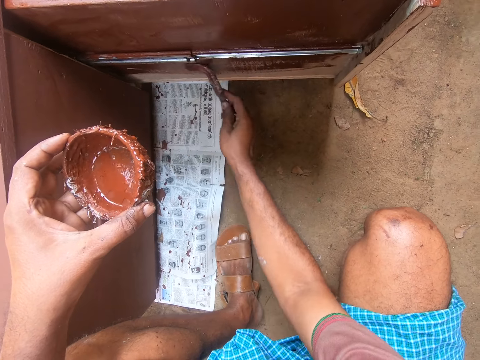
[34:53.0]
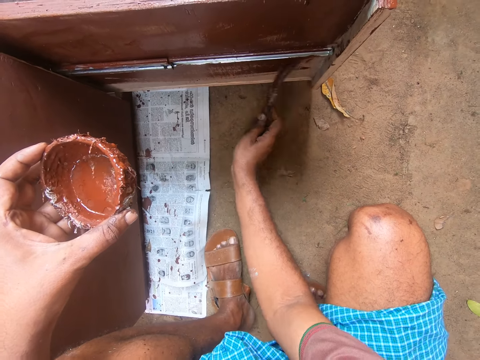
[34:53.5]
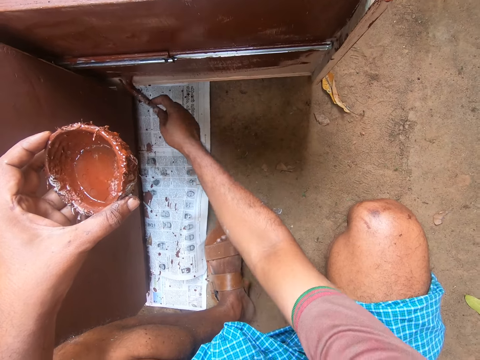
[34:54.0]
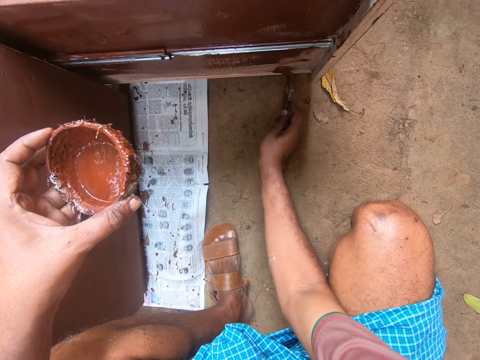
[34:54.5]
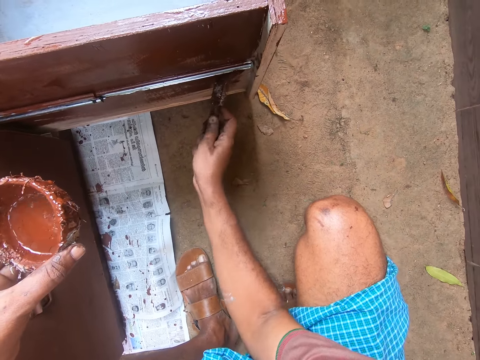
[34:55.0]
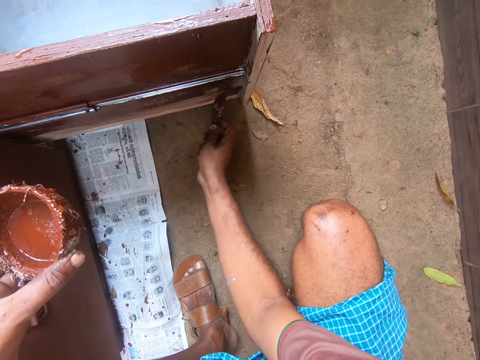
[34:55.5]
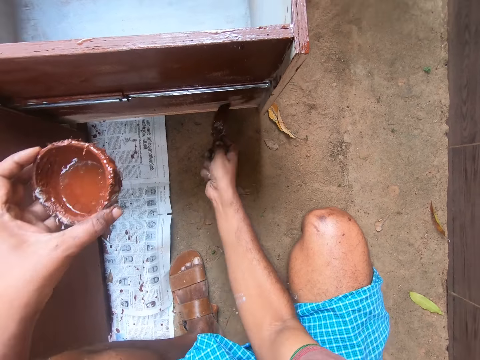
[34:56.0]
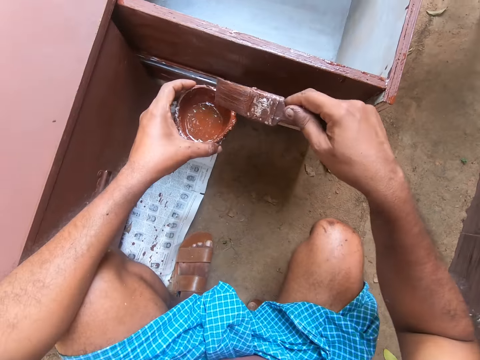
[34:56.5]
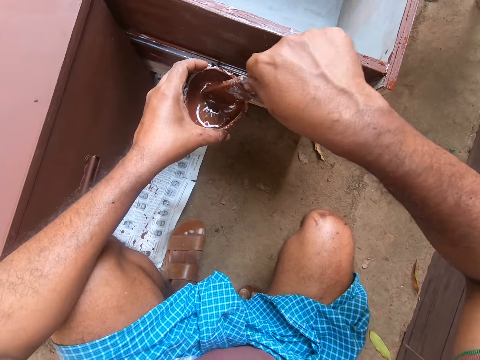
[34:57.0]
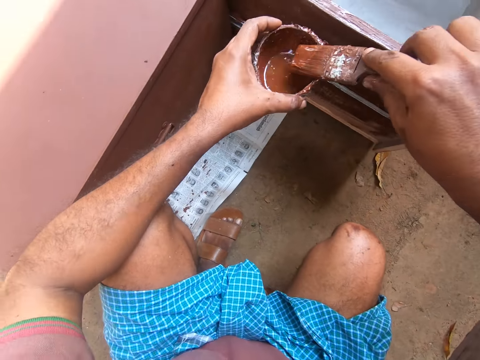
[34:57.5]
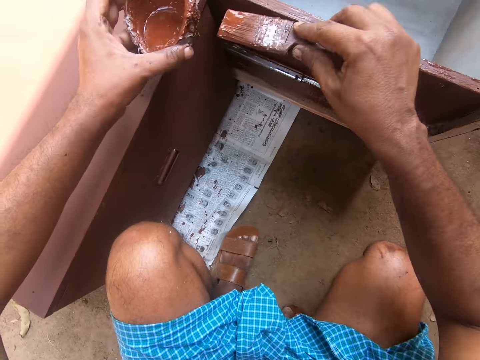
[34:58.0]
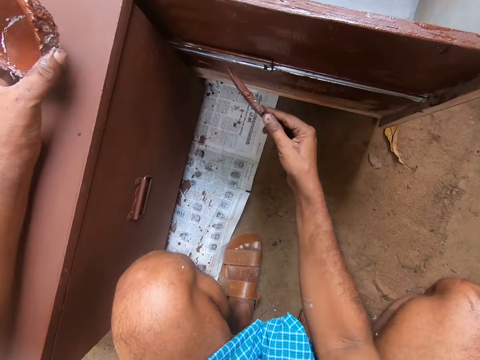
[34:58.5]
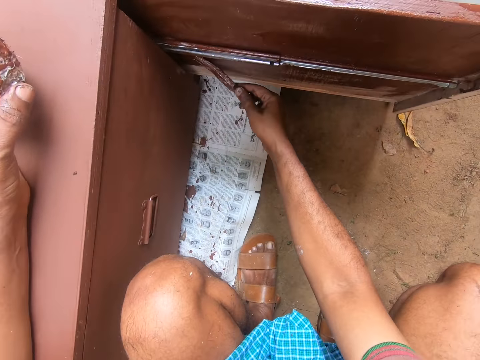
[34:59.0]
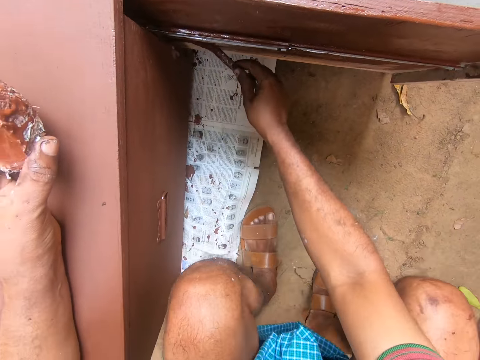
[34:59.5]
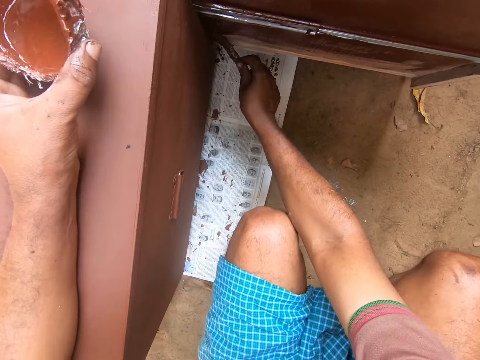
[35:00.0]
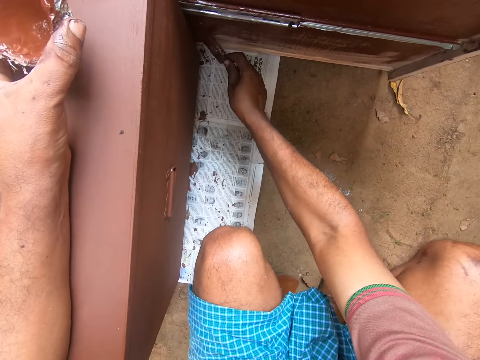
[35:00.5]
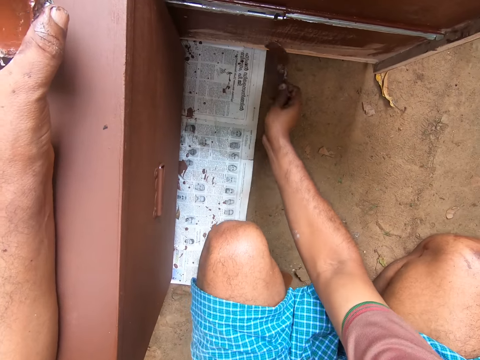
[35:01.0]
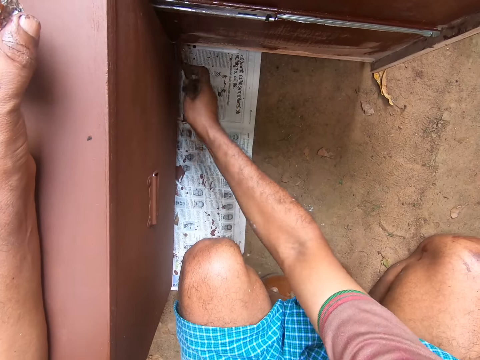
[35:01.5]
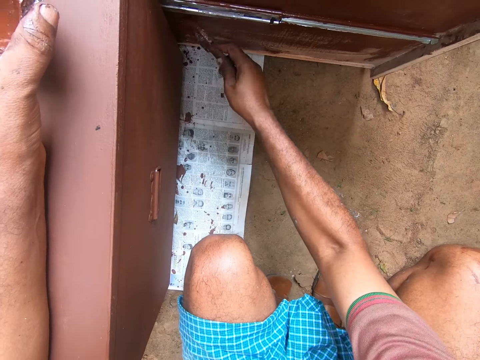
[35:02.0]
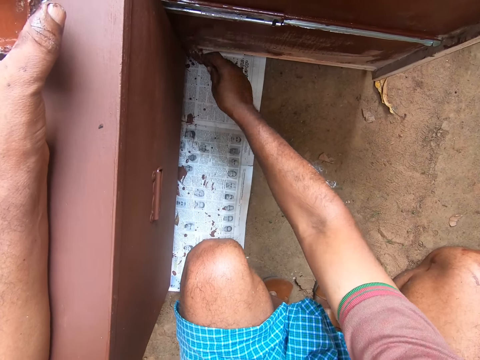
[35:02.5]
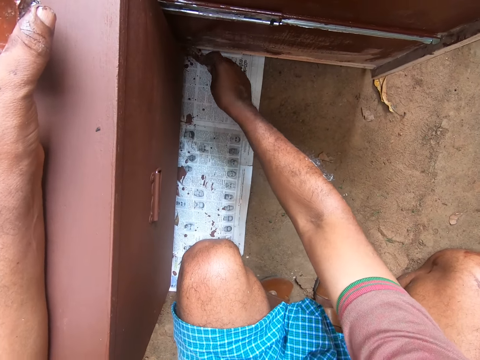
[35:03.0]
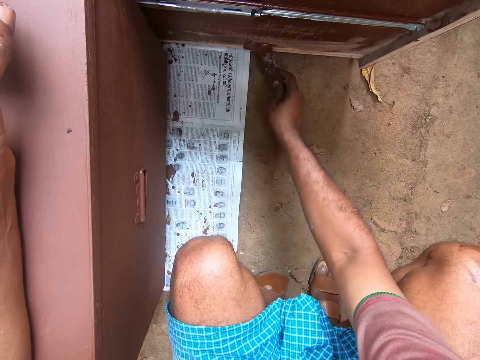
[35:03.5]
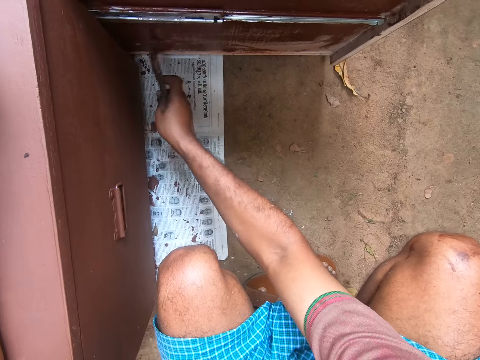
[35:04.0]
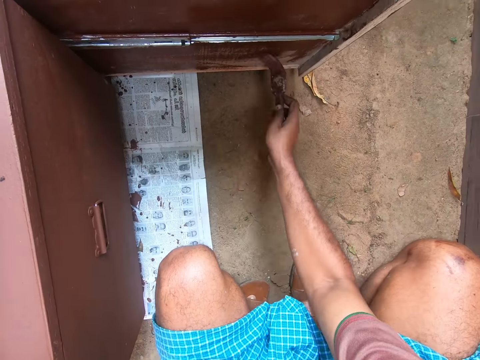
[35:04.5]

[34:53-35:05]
The camera wearer gets some paint with the paintbrush on his right hand from the paint container in his left hand. He paints the cabinet drawer with the paintbrush in his right hand.

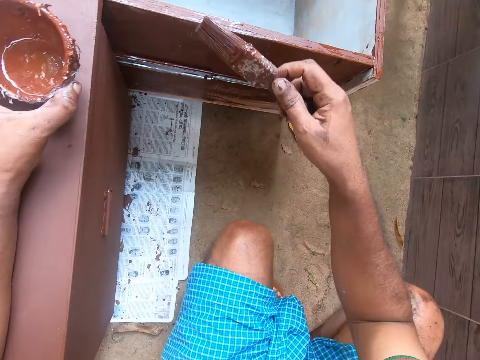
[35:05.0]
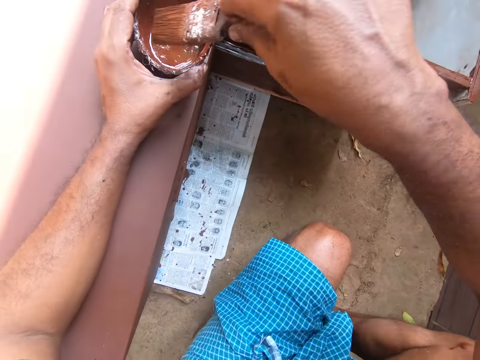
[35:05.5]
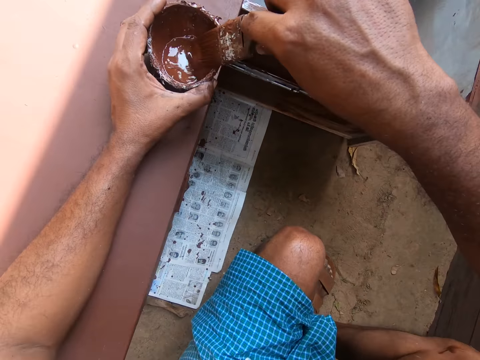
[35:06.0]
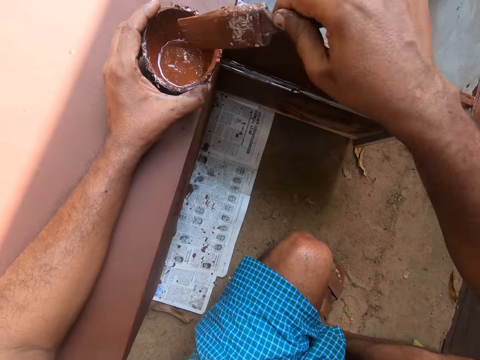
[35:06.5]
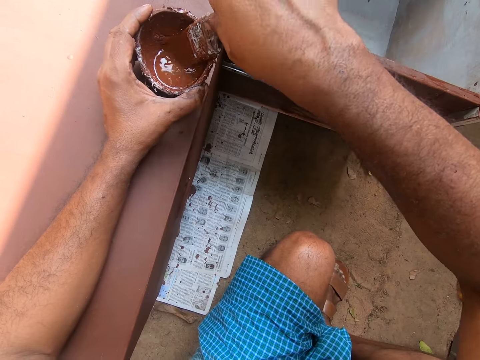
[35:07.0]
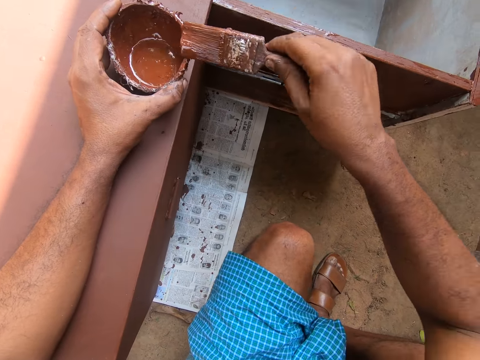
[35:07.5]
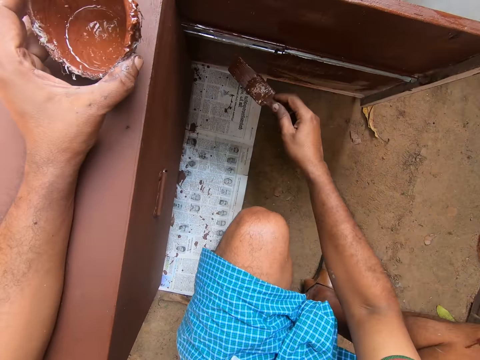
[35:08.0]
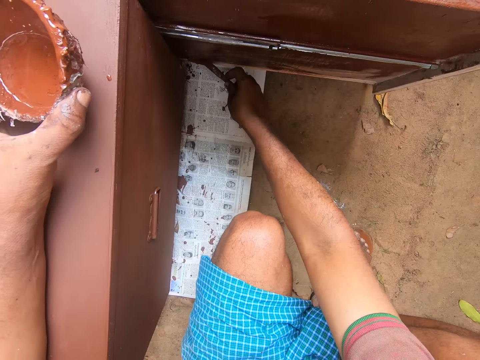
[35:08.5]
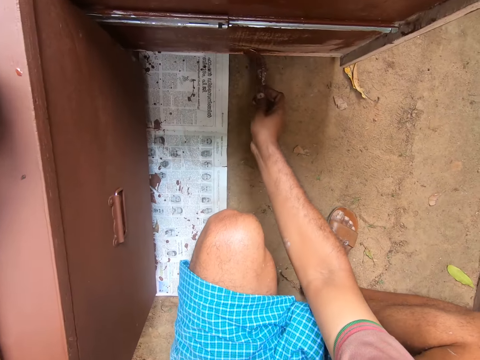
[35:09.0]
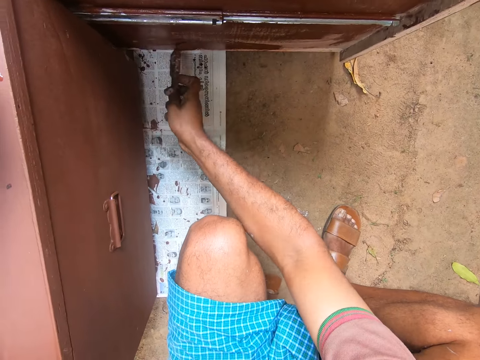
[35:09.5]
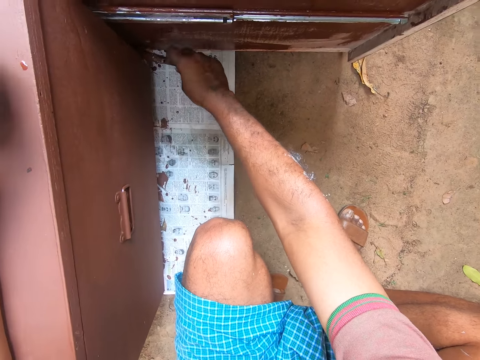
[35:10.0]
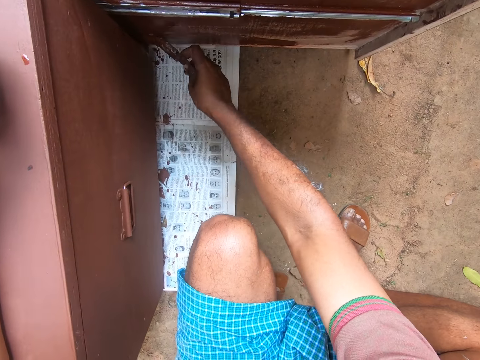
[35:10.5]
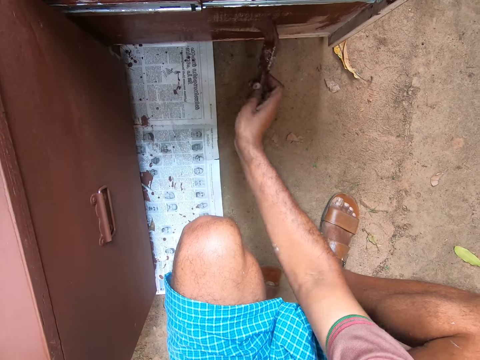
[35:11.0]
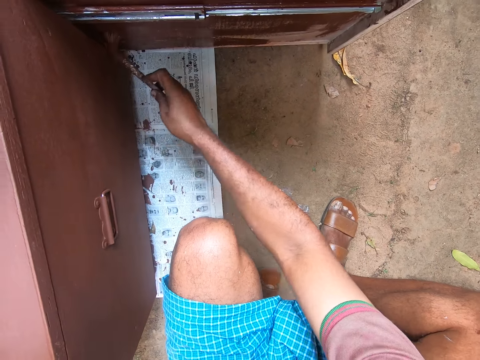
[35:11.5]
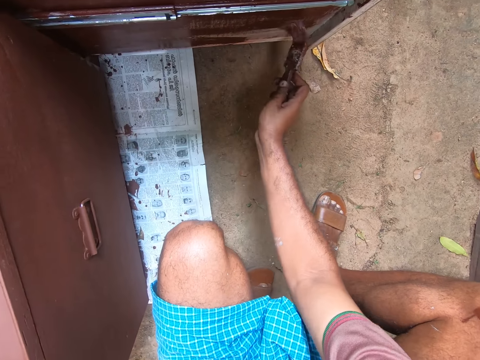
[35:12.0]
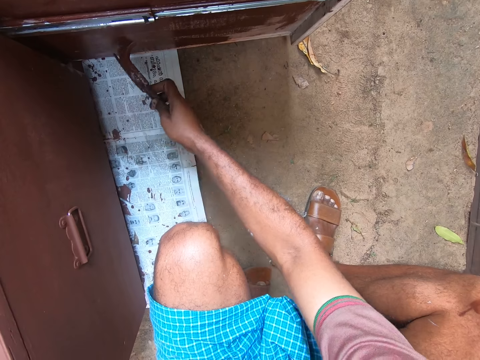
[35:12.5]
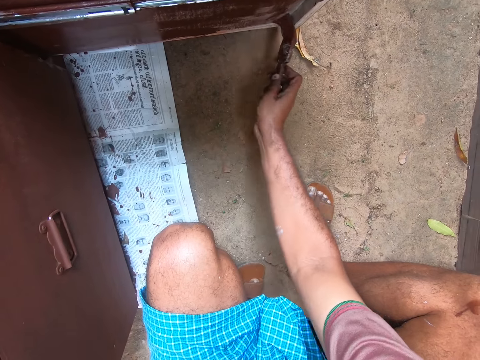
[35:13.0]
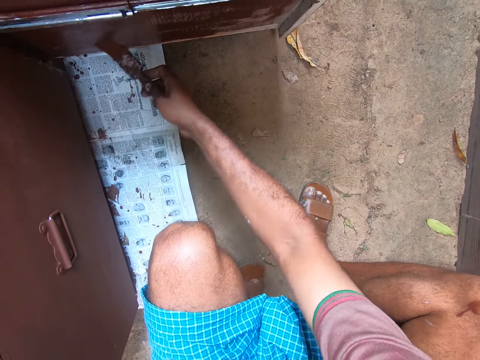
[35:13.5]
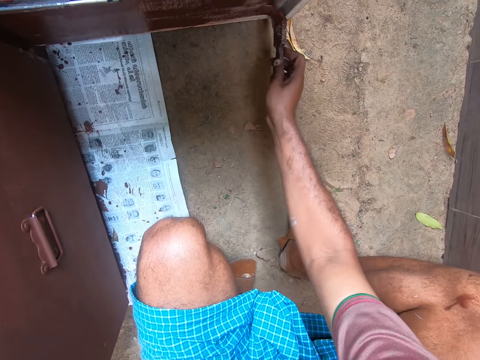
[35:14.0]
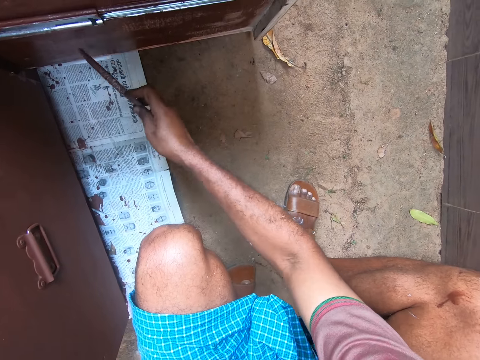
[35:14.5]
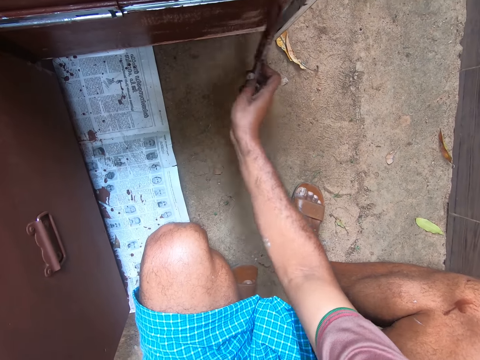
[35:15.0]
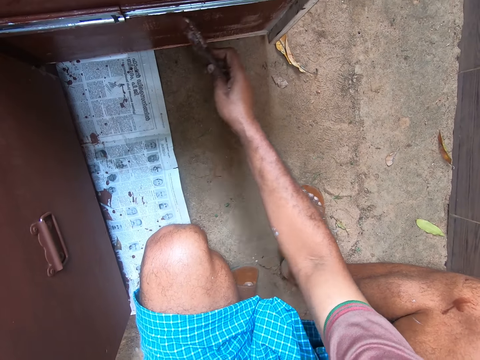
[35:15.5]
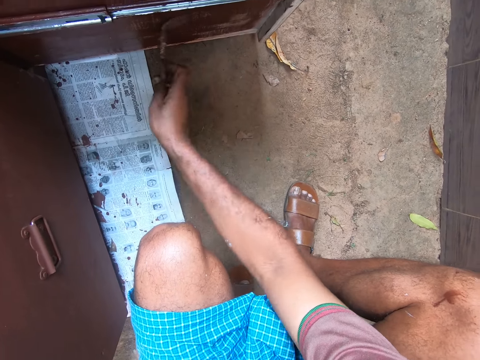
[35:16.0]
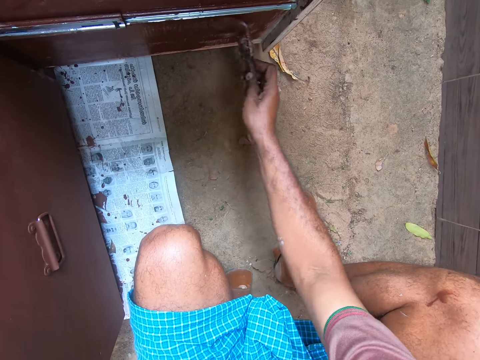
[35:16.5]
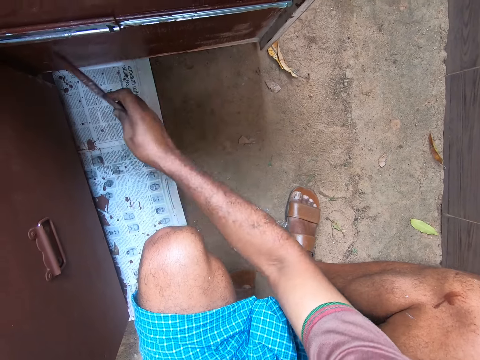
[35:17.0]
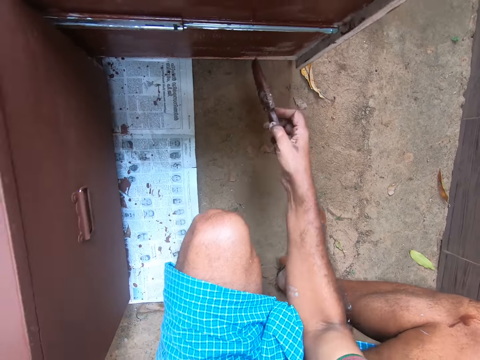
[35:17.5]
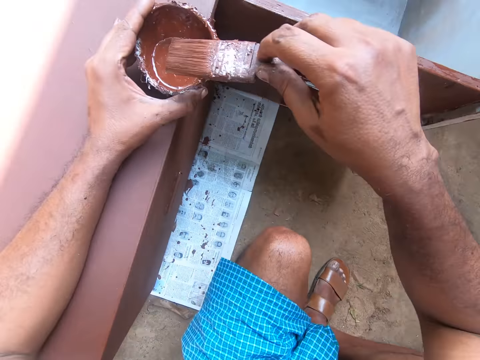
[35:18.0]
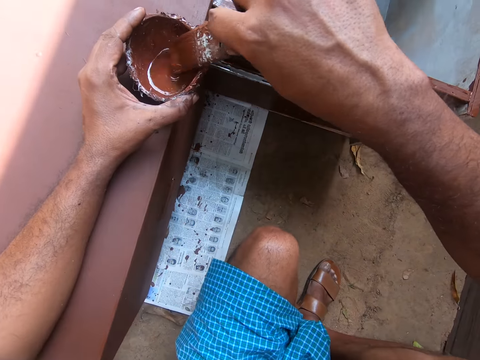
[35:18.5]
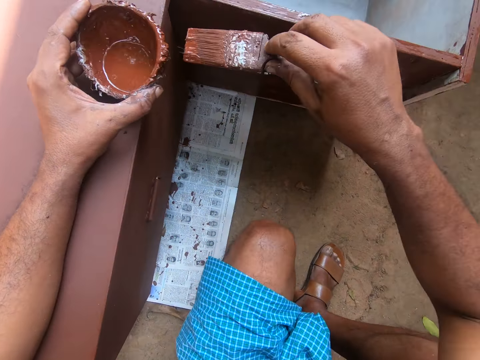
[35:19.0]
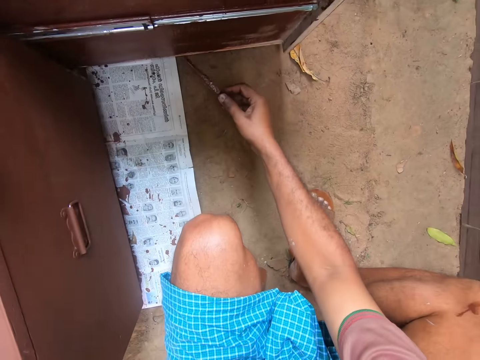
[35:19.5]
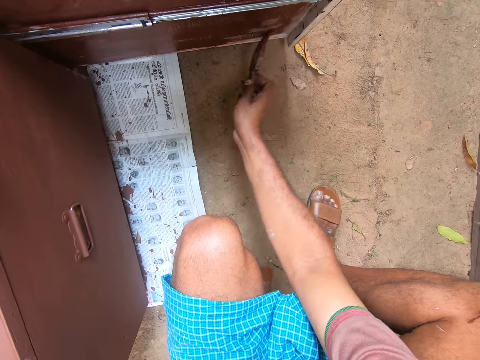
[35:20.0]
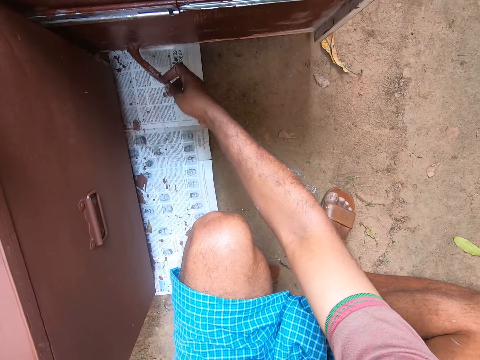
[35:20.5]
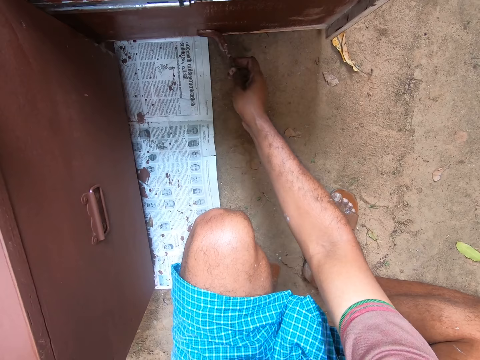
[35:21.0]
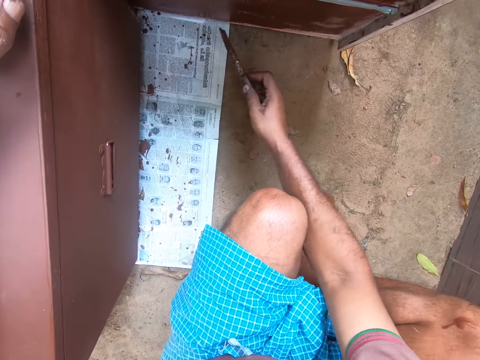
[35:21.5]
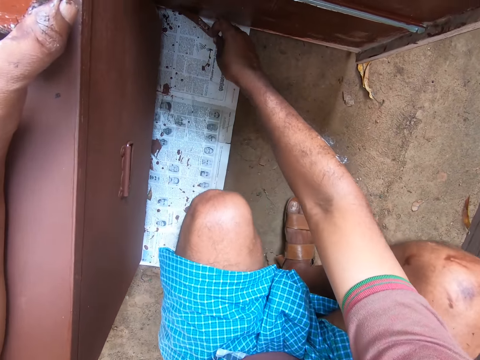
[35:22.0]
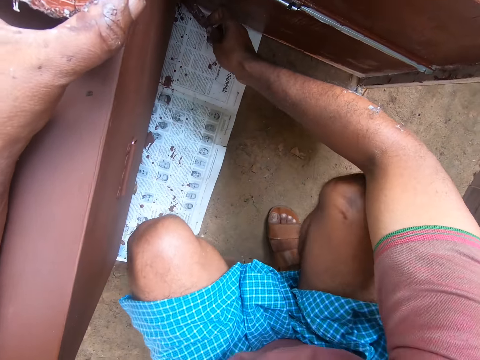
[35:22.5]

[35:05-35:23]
The camera wearer gets some paint with the paintbrush on his right hand from the paint container in his left hand. He paints the cabinet drawer with the paintbrush in his right hand. He gets some paint with the paintbrush on his right hand from the paint container in his left hand. He paints the cabinet drawer with the paintbrush in his right hand.
